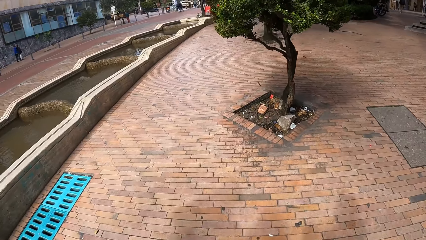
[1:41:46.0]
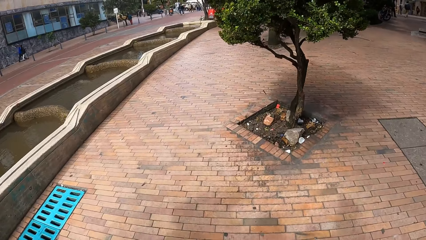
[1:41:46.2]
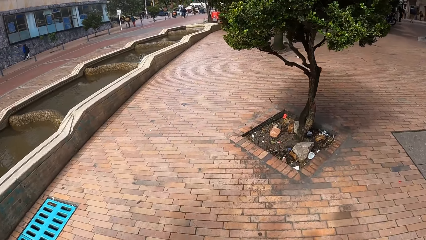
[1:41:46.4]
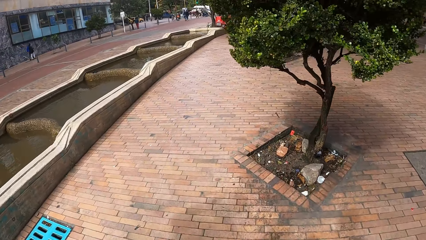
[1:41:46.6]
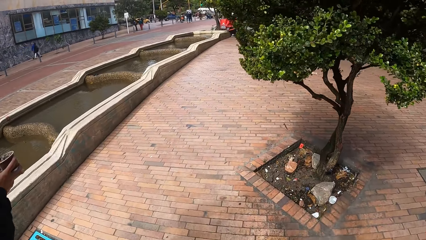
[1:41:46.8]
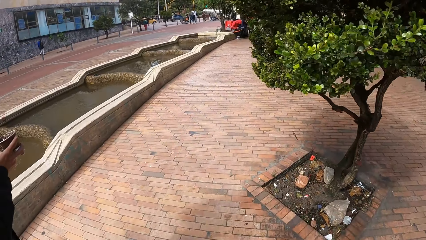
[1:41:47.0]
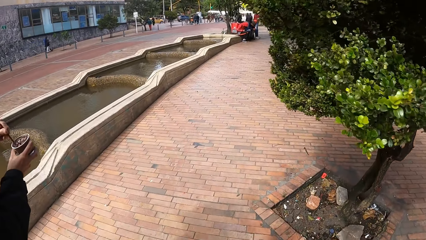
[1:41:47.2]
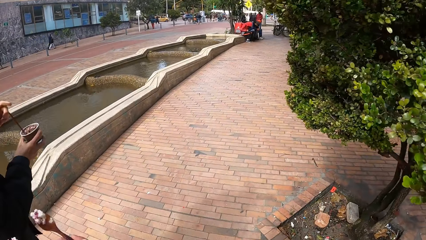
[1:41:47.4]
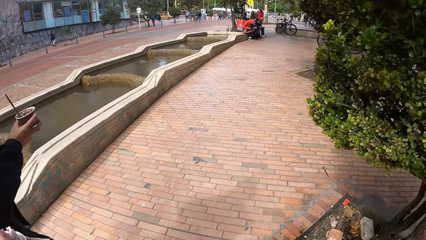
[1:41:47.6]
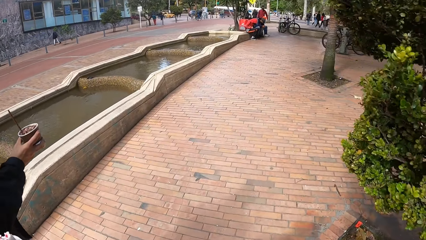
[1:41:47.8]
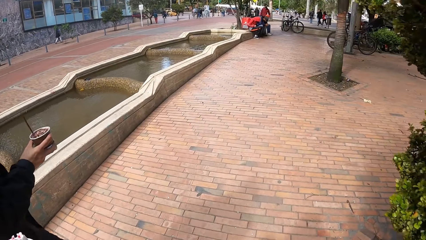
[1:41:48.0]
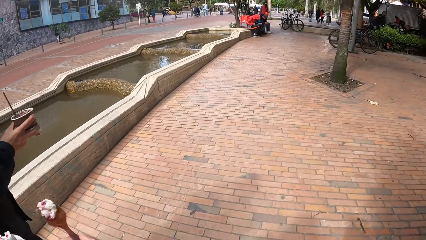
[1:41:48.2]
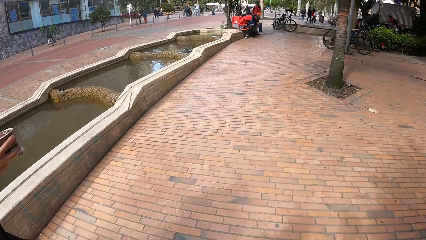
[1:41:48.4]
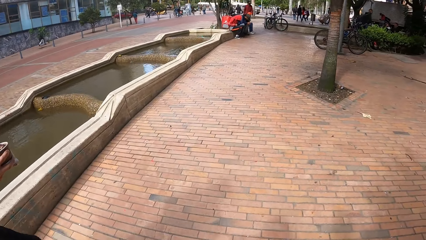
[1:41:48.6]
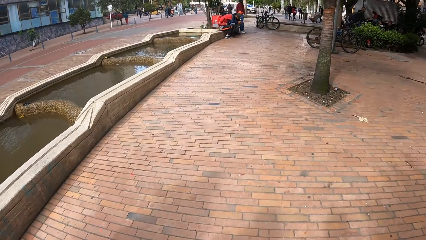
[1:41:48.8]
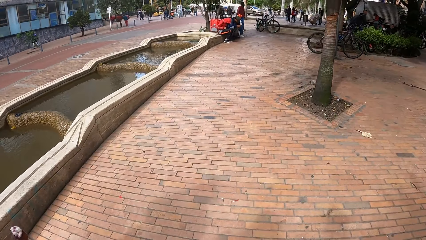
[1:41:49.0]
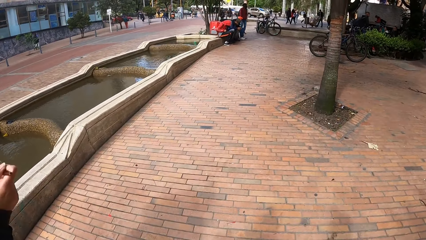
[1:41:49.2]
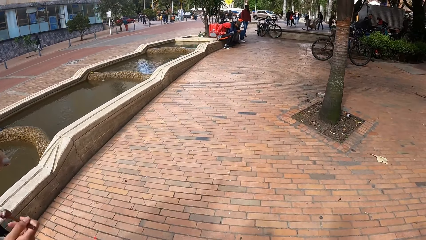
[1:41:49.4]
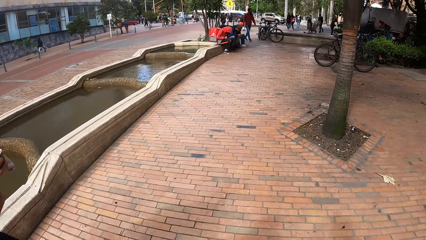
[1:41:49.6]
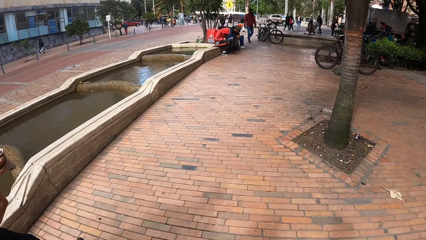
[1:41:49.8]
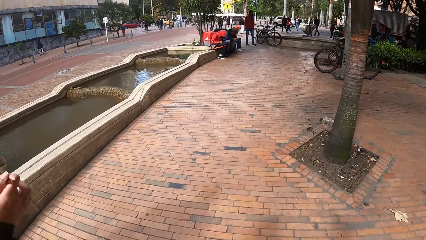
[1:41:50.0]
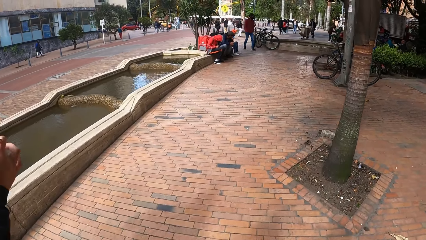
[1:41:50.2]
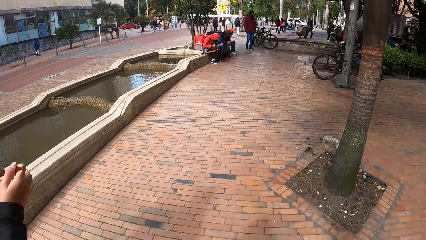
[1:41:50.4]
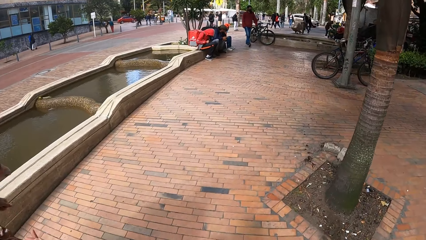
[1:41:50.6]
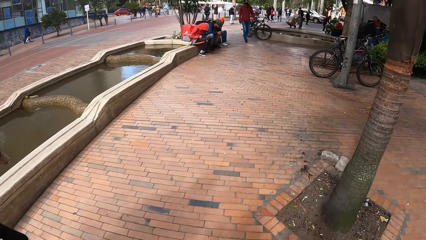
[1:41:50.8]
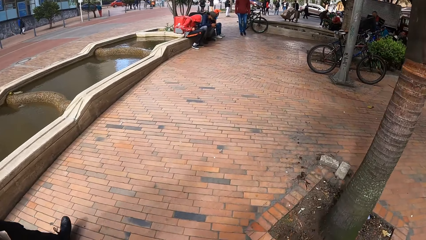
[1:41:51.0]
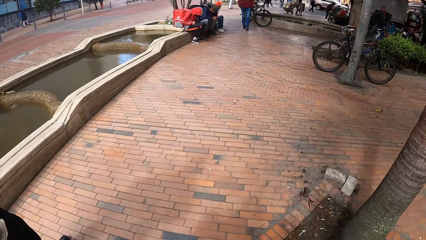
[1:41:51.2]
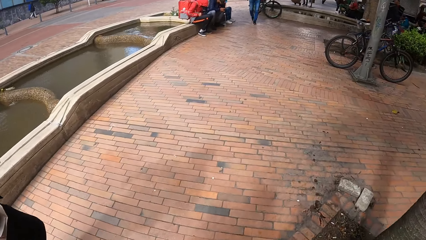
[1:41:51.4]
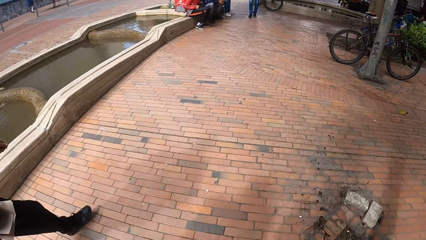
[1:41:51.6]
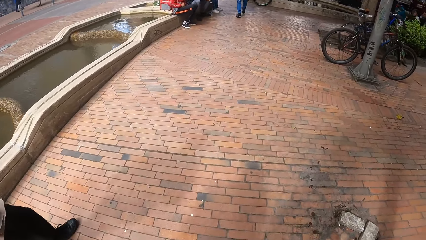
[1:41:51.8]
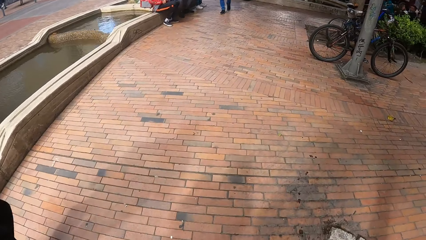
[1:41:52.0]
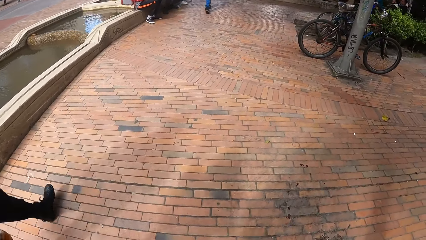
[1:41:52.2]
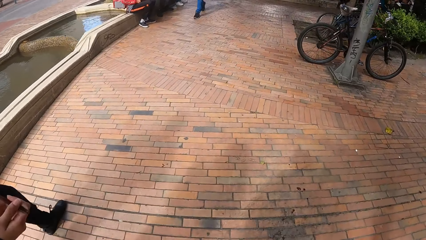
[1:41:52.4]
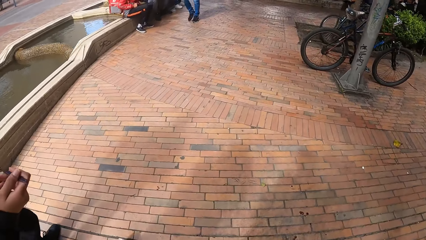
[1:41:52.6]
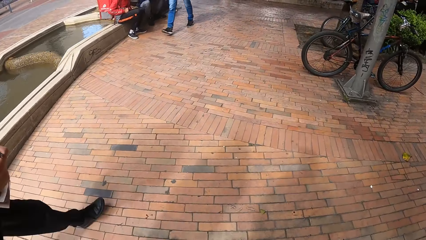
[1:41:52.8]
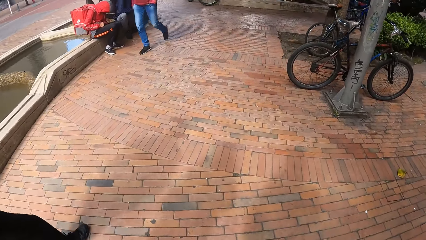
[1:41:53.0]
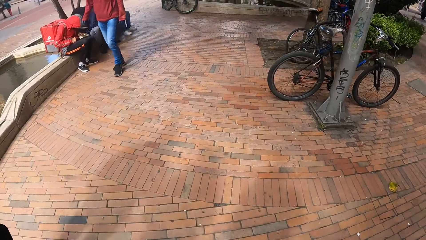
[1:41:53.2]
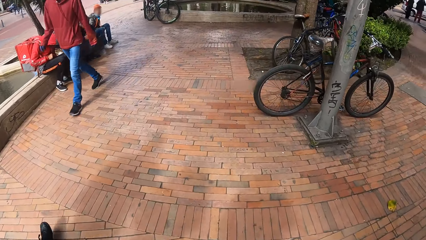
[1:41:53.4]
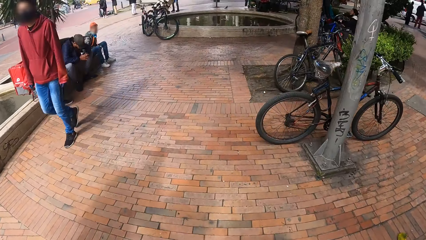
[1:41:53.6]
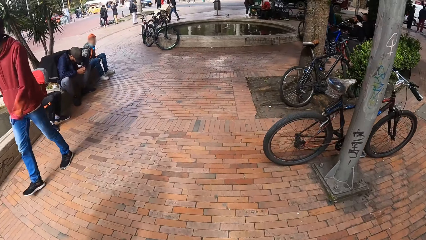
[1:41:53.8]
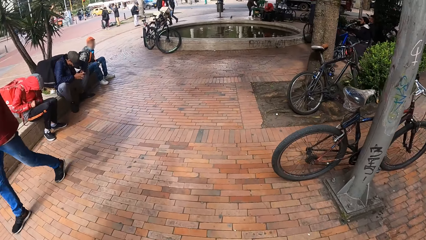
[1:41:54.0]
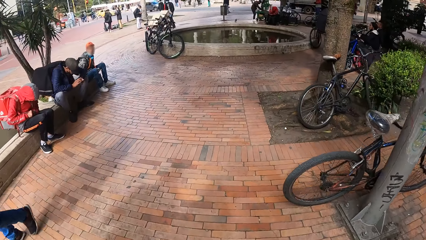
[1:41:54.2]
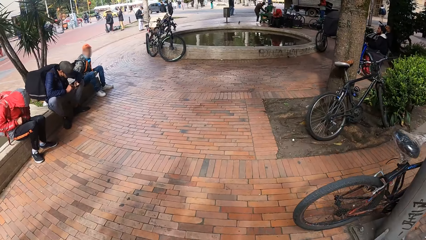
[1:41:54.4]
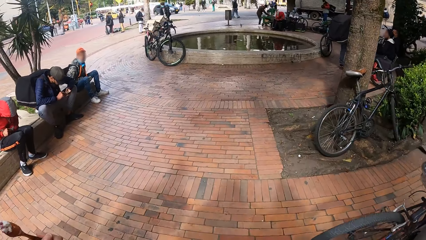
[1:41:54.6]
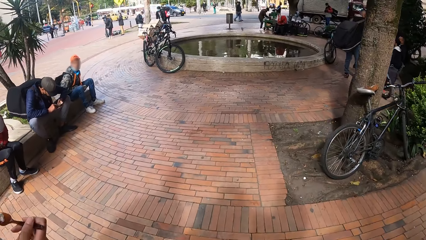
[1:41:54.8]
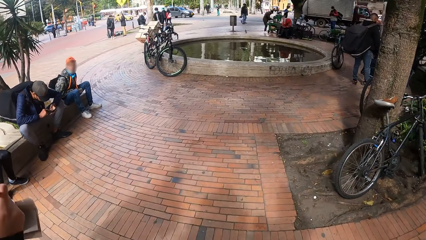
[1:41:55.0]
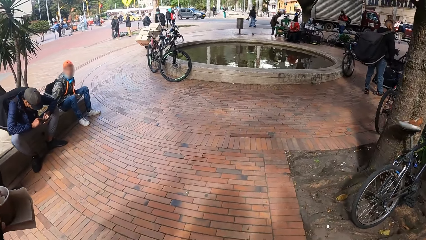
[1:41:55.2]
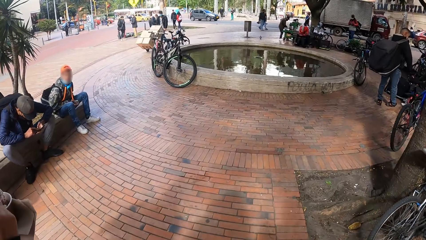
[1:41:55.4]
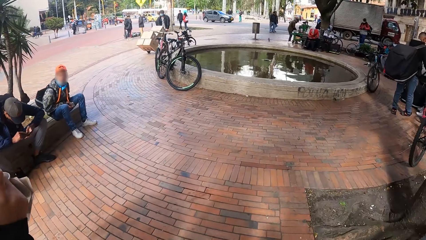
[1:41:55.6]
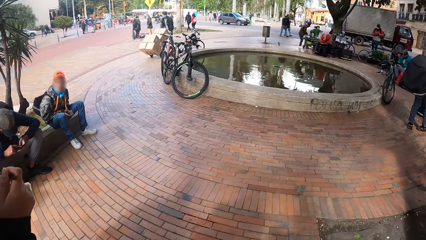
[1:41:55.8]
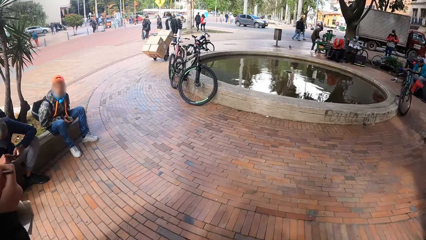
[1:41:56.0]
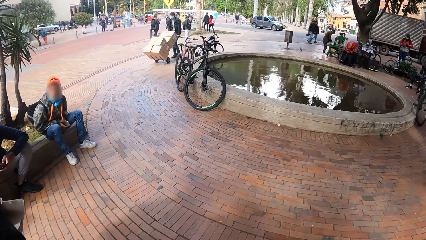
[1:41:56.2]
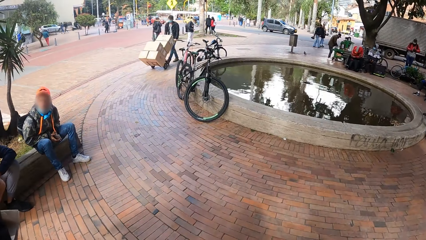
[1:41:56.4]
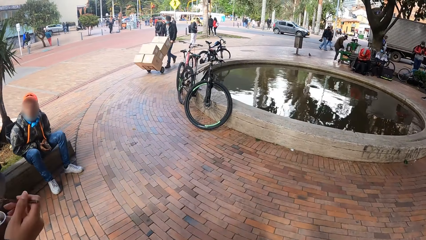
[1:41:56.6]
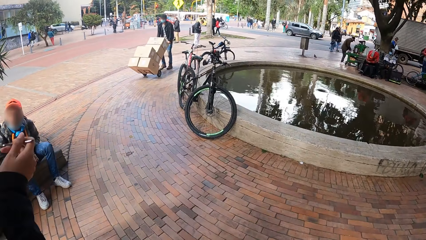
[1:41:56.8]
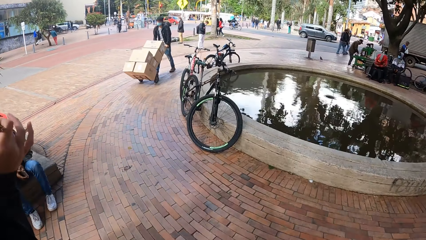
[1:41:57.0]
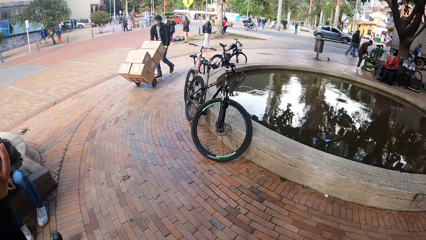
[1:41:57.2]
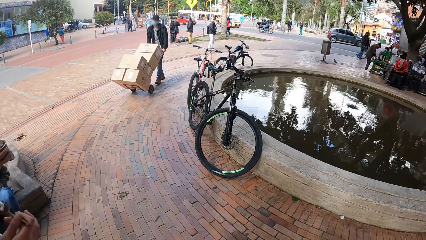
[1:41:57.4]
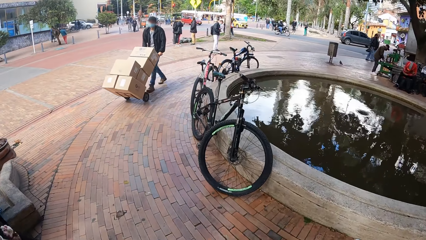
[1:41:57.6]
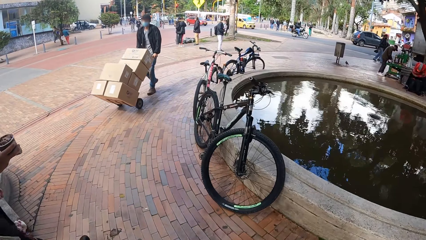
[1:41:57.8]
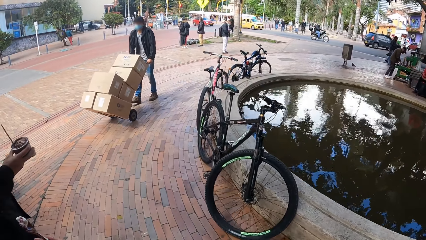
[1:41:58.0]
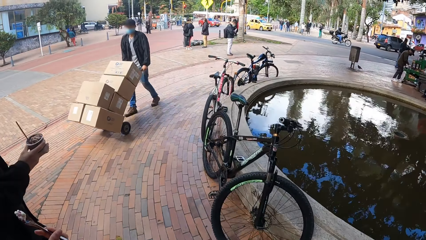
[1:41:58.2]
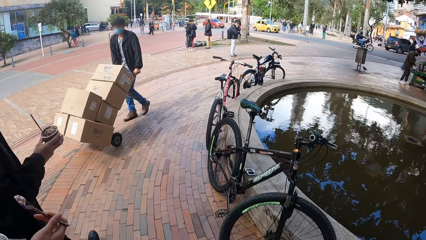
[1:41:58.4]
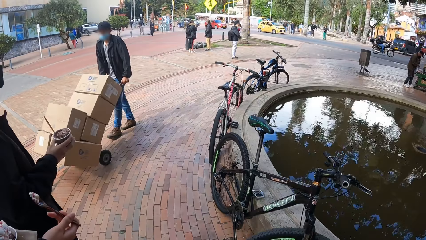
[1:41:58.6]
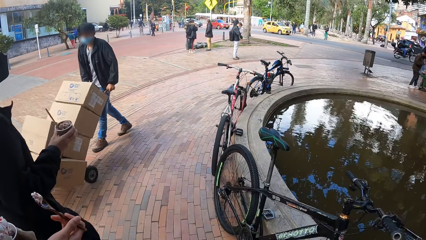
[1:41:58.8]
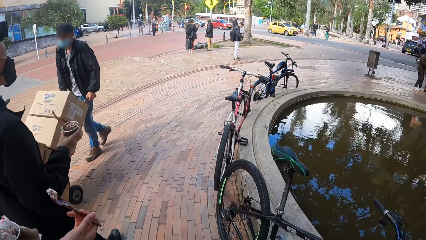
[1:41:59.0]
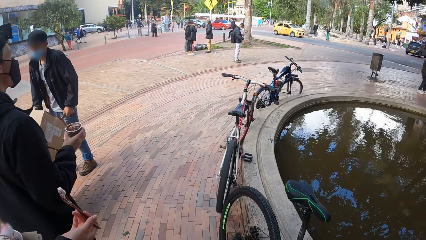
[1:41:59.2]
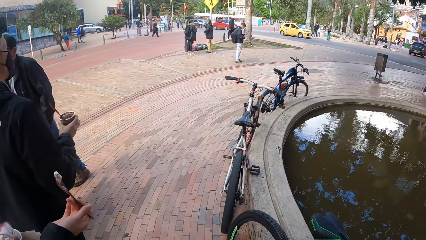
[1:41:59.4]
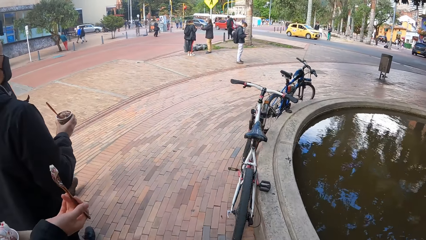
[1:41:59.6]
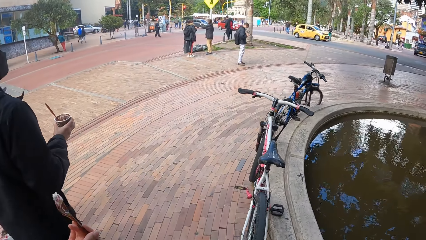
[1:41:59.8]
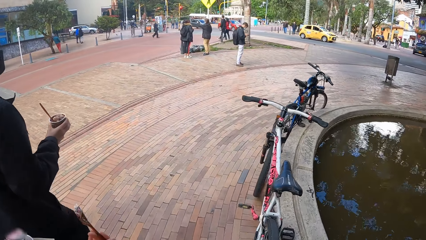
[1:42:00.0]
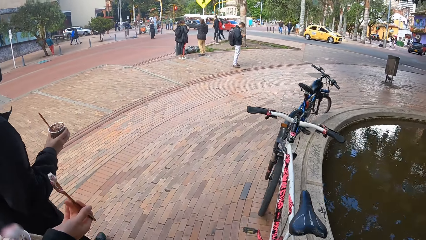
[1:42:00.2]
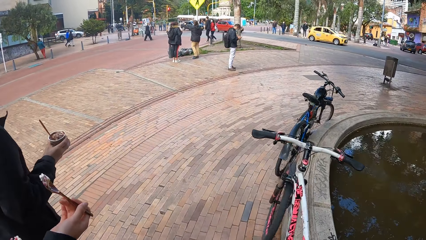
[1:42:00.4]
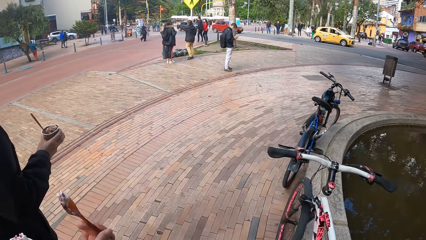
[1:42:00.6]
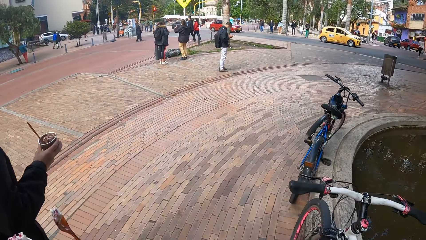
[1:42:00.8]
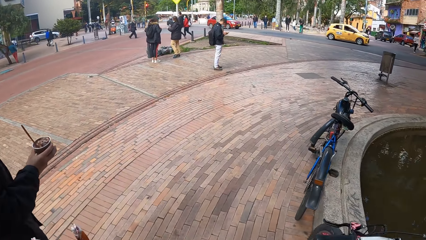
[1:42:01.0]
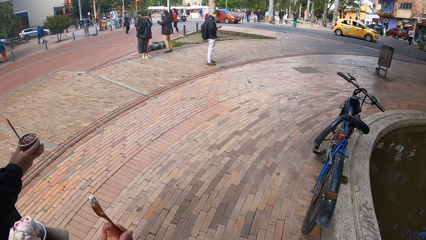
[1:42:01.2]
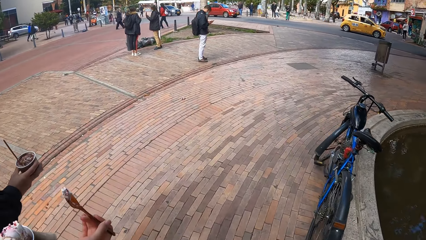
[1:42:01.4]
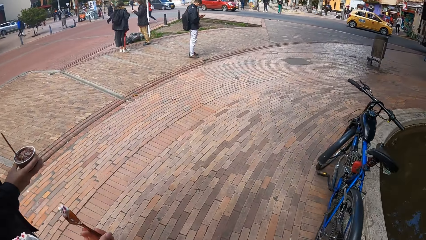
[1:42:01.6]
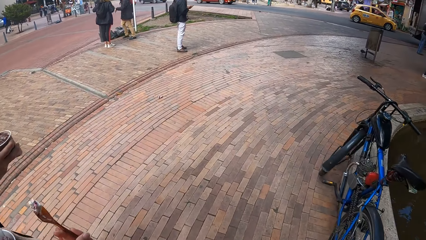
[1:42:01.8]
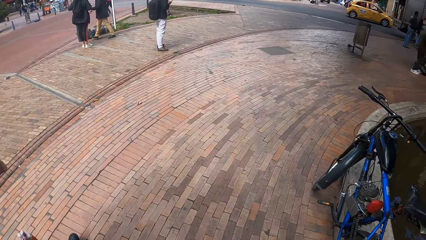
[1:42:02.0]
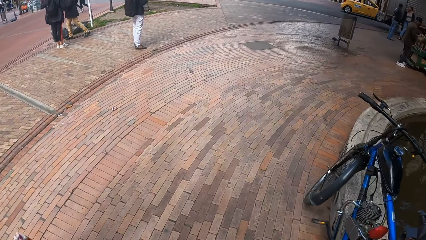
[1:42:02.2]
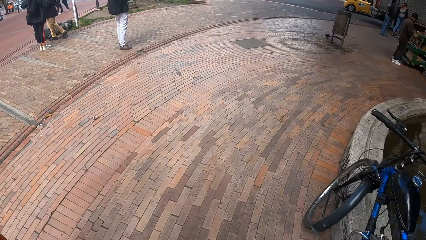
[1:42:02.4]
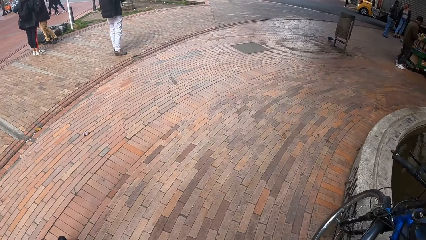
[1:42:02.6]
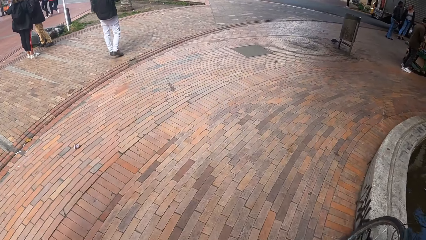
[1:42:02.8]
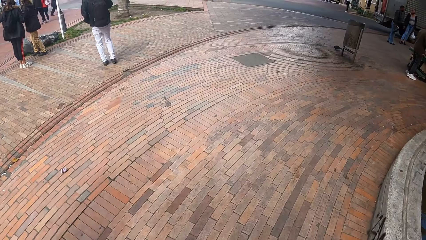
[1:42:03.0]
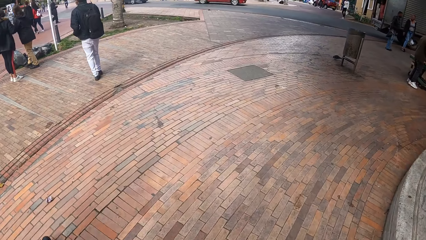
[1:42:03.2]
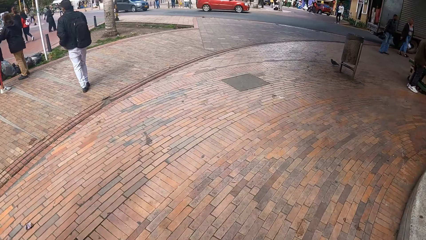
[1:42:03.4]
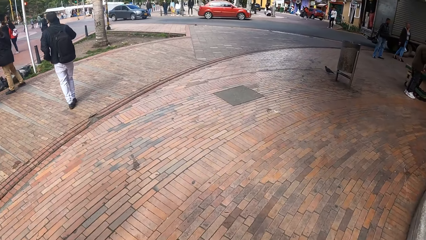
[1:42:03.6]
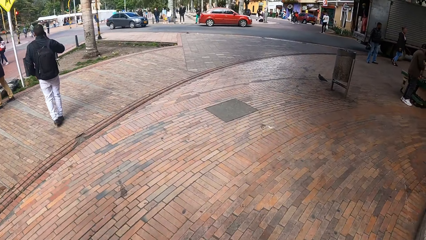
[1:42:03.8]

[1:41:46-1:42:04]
The man places the spoon in his left hand in the ice cream cup in his right hand. The woman scoops ice cream from the cup in her left hand with the spoon in her right hand. The woman gesticulates with the spoon in her right hand. Another man walks past the camera wearer on the road. The other man pushes a trolley of cartons with both hands.
